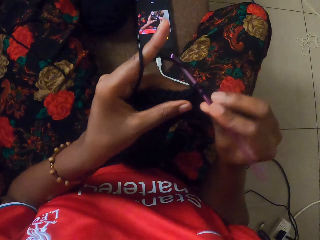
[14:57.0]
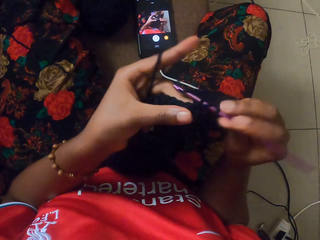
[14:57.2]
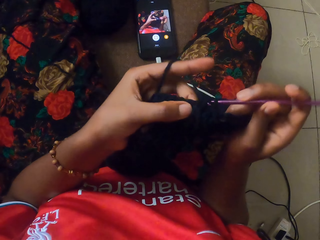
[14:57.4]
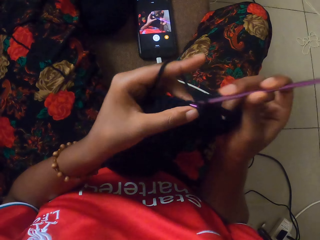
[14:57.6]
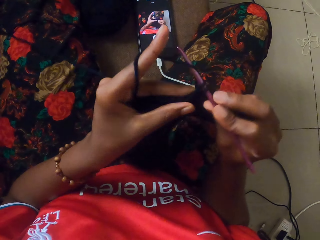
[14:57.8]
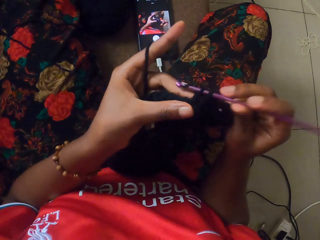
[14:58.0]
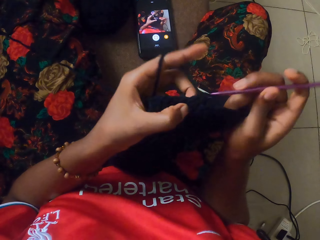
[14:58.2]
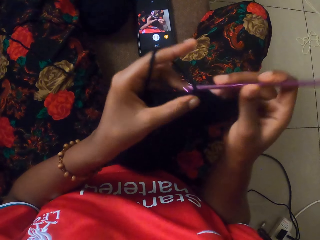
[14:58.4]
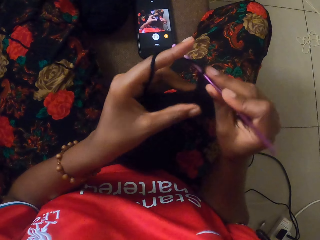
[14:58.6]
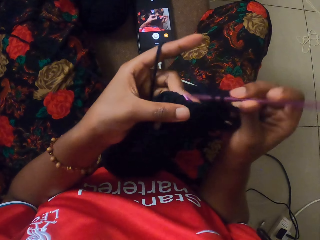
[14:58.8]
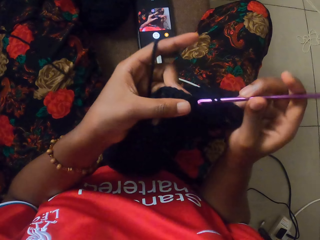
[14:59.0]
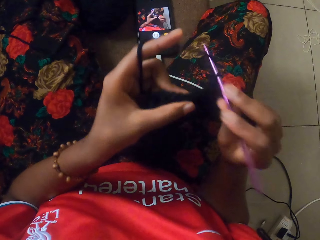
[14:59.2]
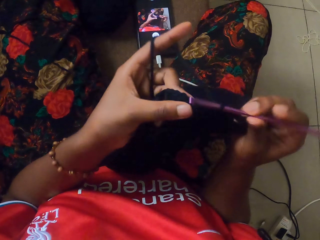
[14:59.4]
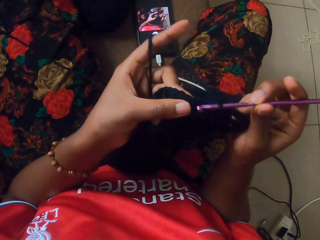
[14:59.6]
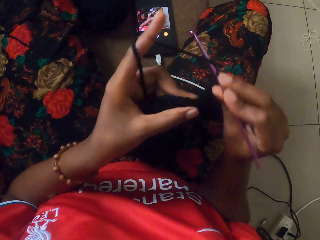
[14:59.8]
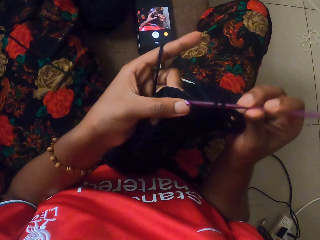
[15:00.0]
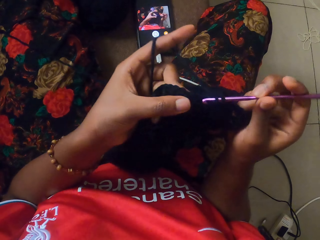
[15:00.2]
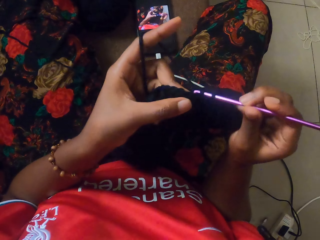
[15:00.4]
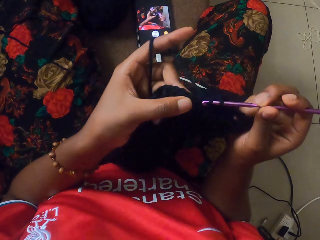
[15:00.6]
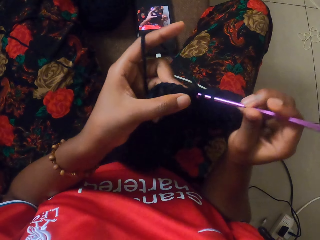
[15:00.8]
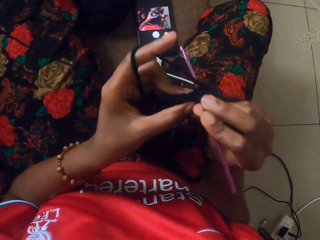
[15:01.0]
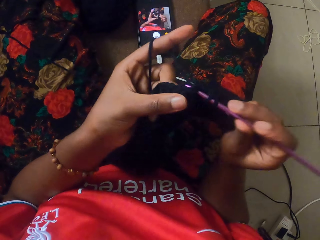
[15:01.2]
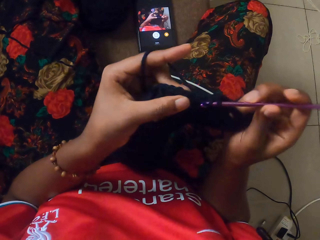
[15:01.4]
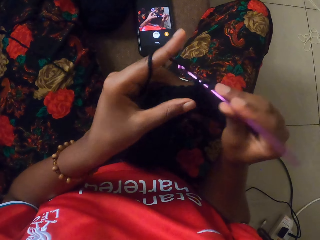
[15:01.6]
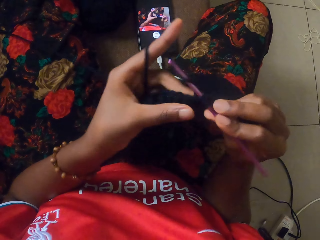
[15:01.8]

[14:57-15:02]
The camera wearer knits the fabric with the crochet hook.

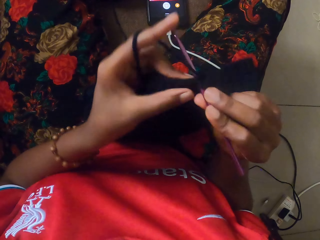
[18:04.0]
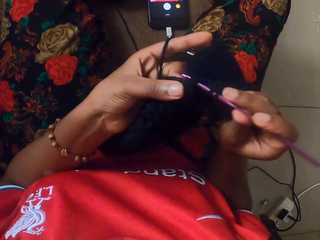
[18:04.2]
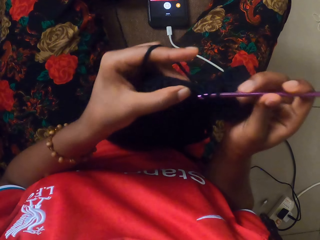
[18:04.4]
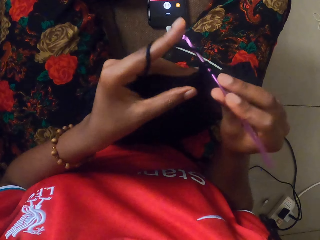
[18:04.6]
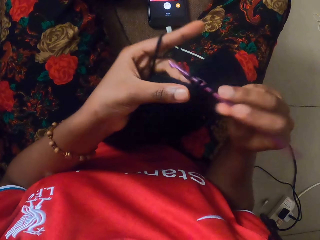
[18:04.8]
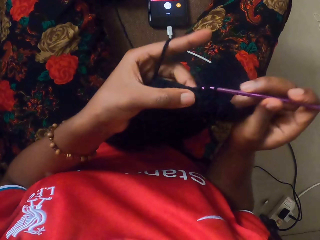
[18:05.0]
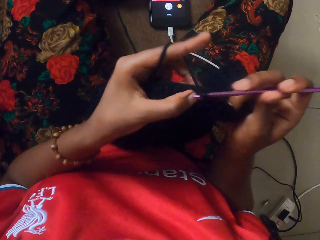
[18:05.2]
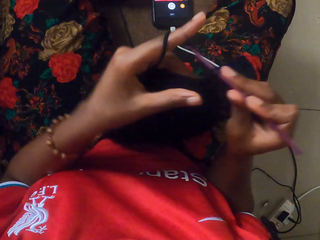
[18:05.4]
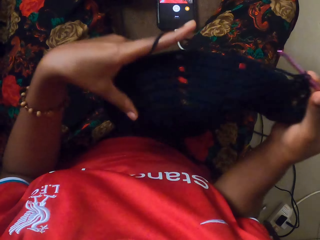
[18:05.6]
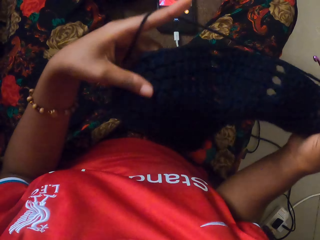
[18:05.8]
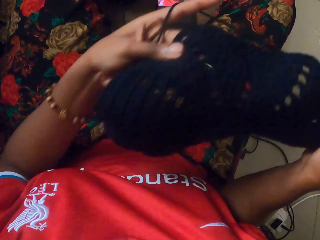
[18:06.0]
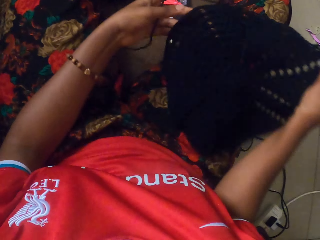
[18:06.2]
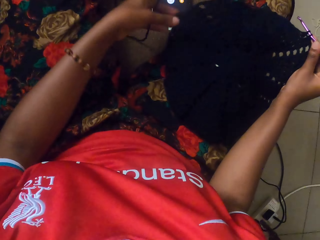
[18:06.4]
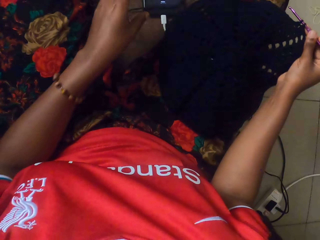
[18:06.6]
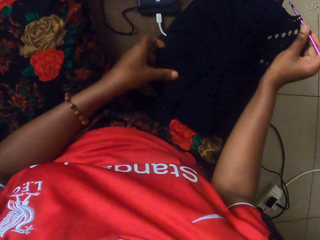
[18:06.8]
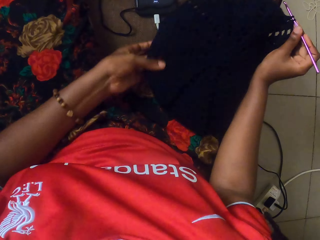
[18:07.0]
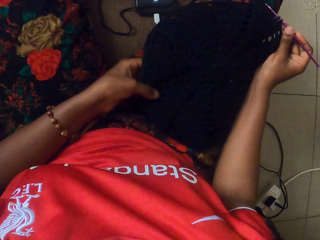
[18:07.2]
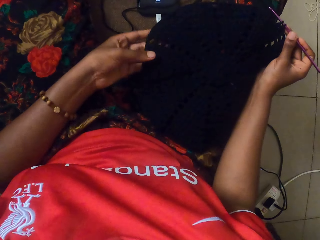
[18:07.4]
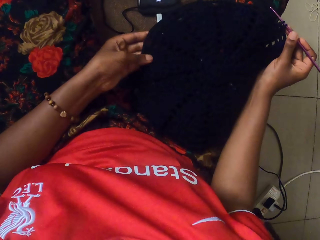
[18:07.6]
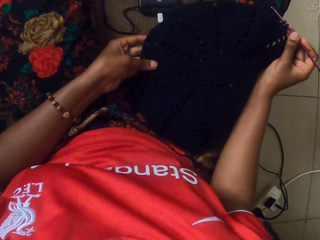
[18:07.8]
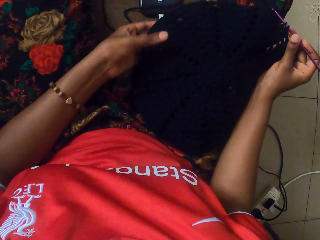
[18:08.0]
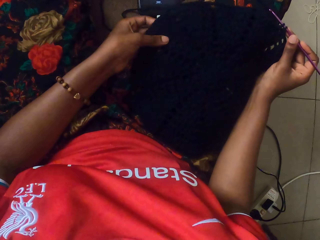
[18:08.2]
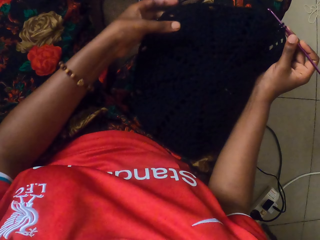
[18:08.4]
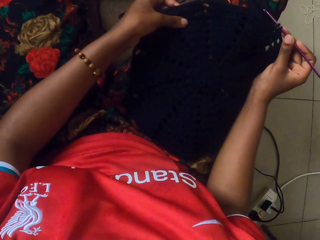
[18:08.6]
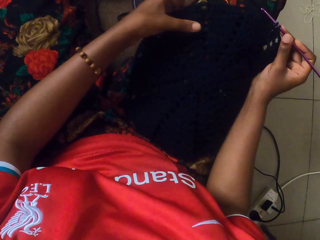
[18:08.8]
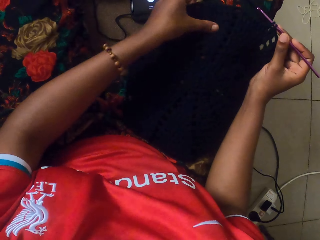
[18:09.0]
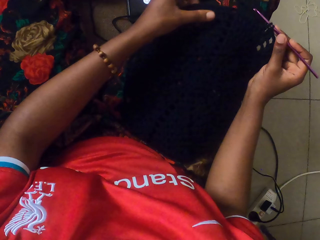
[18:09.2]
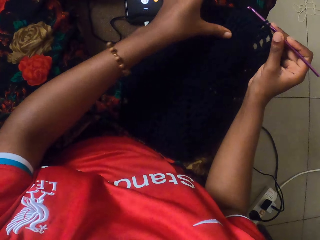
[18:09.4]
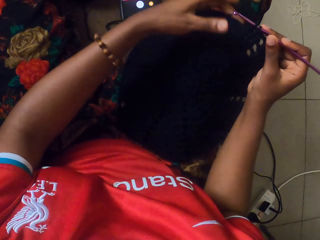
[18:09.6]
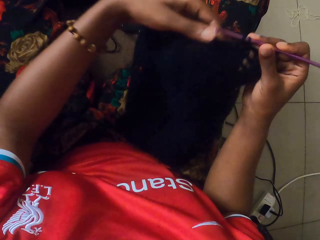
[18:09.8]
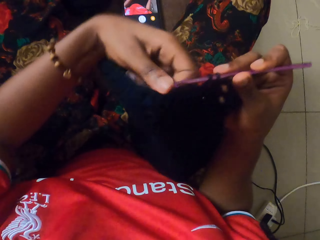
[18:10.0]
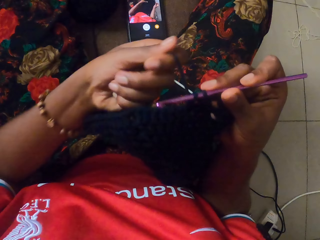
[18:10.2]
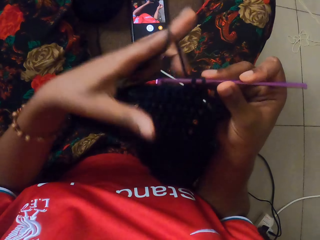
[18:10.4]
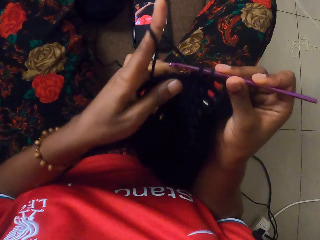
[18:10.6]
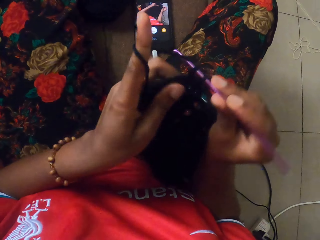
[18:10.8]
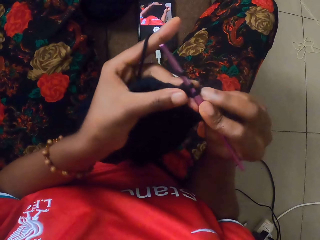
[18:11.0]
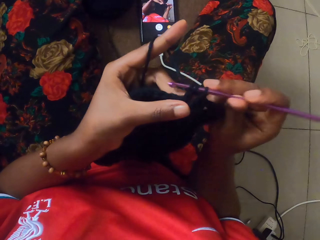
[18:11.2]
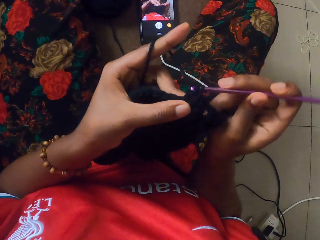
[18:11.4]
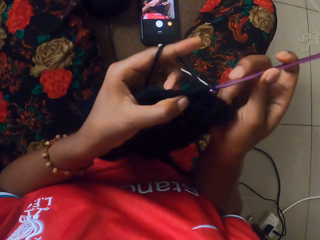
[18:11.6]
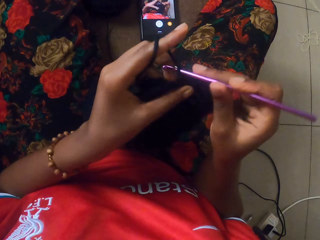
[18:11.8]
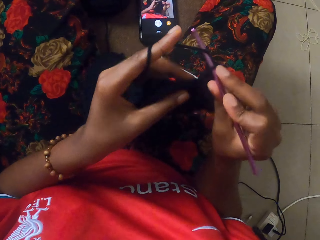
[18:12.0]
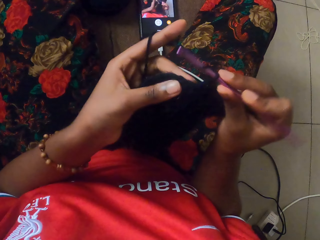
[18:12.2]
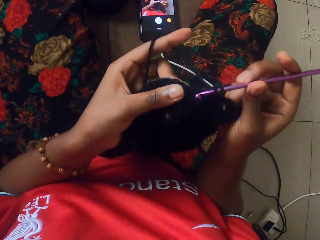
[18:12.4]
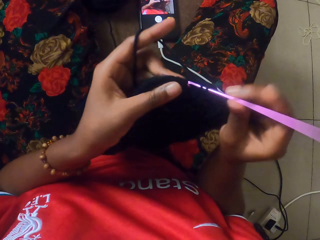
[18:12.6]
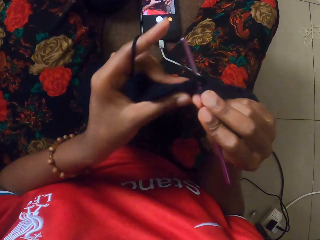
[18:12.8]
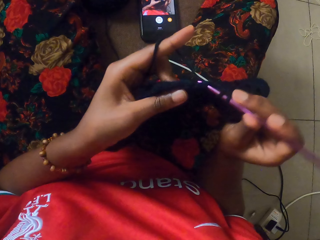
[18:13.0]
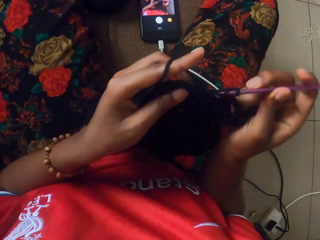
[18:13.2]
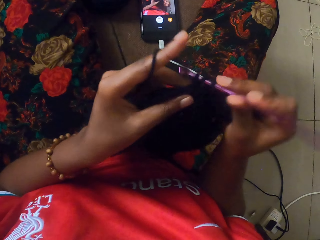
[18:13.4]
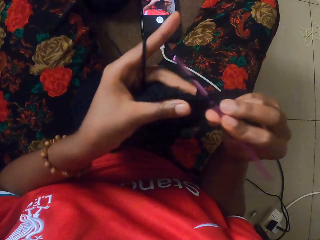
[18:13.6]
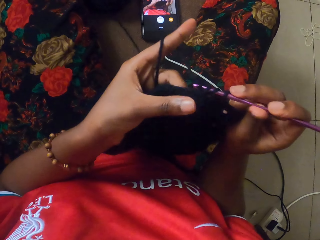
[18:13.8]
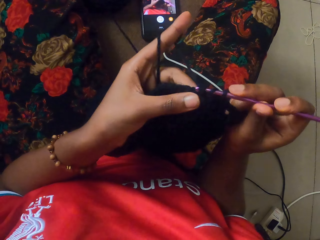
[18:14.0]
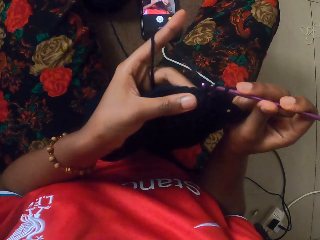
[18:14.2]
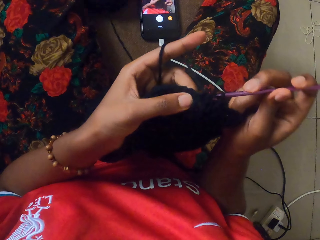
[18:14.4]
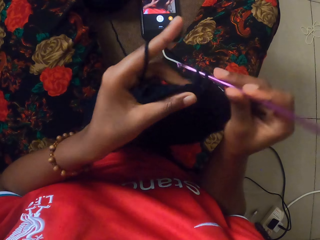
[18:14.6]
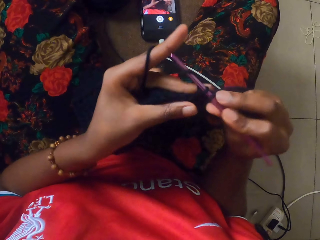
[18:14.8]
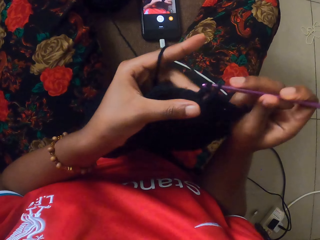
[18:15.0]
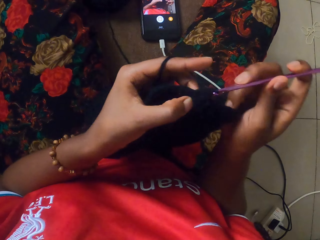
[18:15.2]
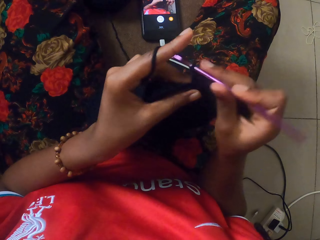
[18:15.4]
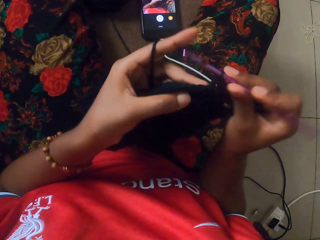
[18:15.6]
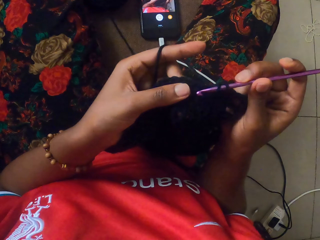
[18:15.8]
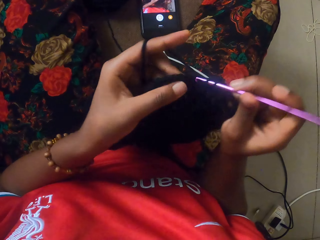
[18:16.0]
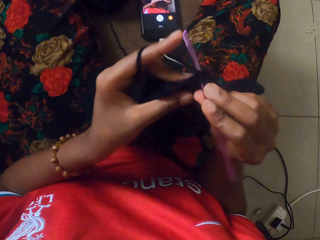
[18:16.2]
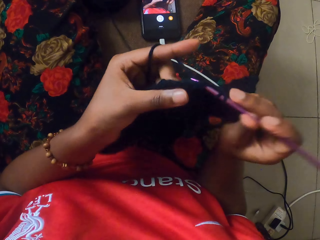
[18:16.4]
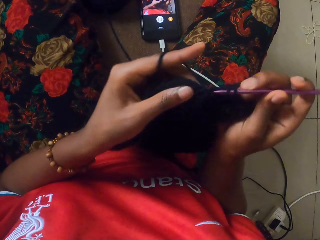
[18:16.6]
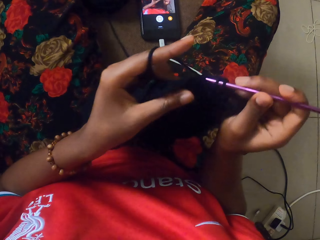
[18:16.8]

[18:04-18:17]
The camera wearer pulls the fabric. She drops the knitted black wool on her lap with her left hand. She counts the layers on the knitted black wool with her left hand. She examines the fabric. She picks up the knitted black wool with her left hand. She knits using the crochet hook and the black wool with both hands.

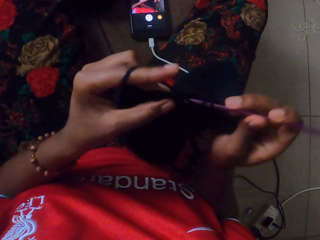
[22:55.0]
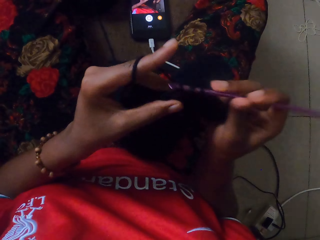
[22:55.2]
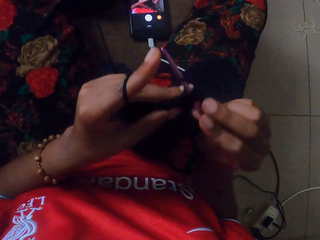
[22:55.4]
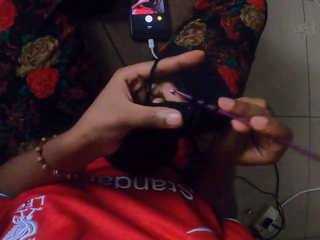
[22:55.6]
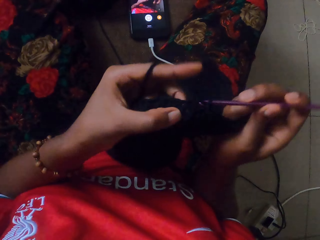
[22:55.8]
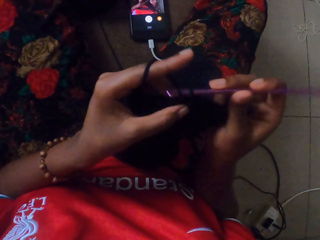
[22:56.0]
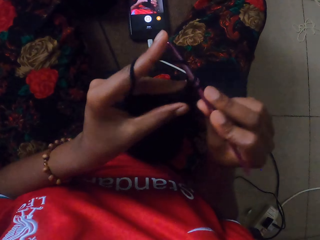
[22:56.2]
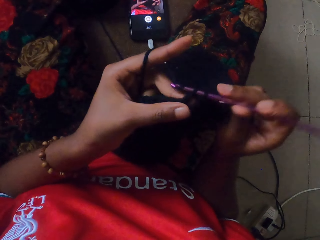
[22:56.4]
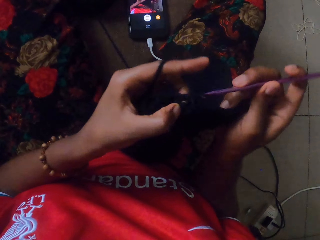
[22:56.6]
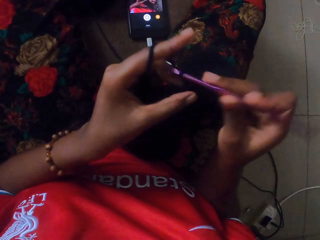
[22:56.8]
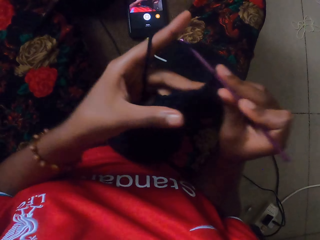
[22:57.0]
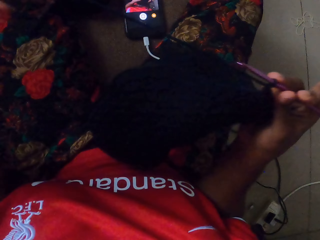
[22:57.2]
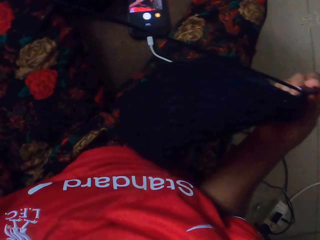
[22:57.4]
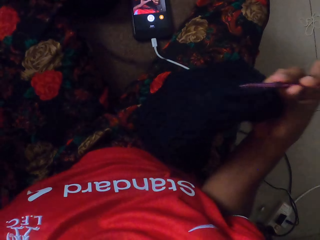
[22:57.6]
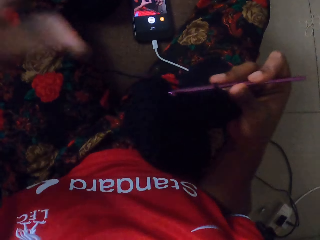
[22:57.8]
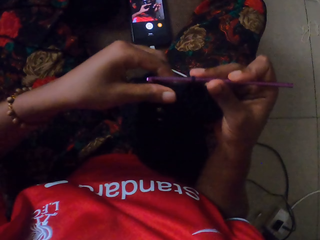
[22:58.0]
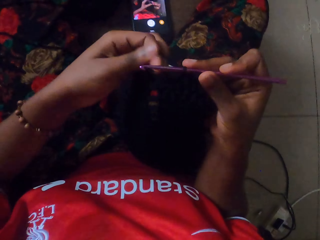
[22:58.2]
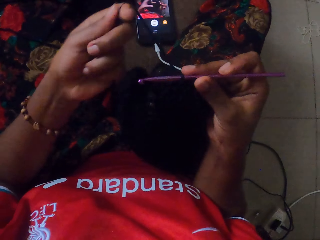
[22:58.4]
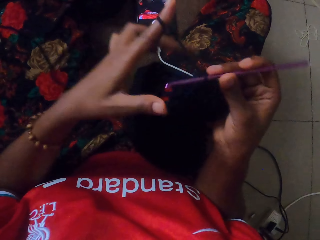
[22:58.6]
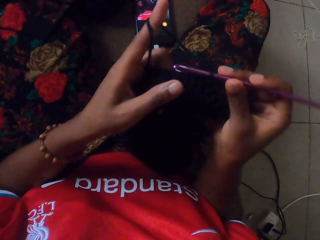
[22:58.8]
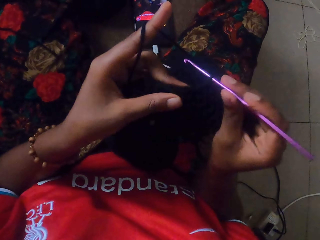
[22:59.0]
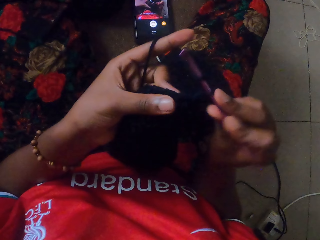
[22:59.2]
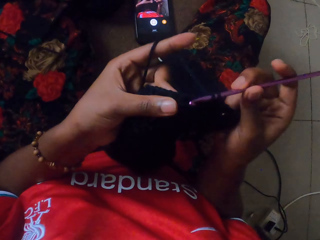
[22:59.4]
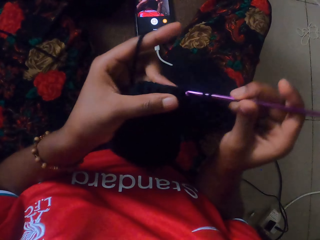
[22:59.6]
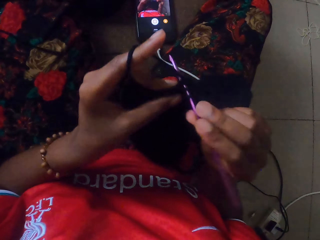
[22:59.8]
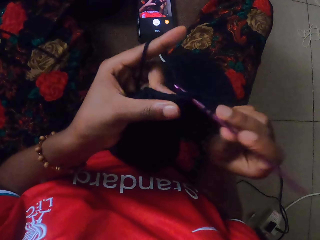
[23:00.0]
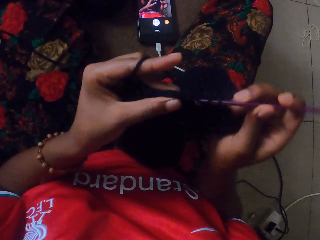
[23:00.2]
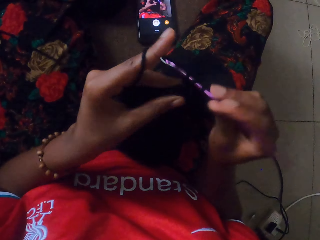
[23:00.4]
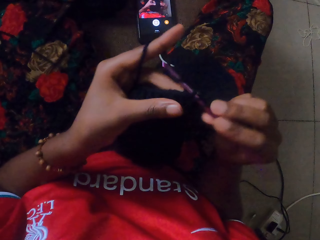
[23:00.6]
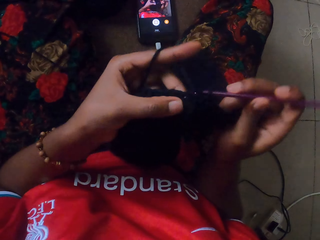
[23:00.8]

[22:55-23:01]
The camera wearer pulls the wool with her left hand. She crochets the wool with the crochet hook in her right hand.
